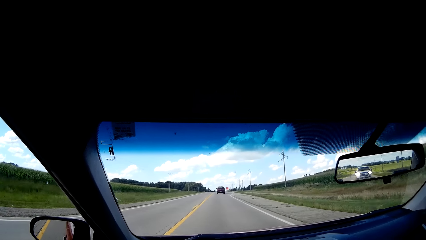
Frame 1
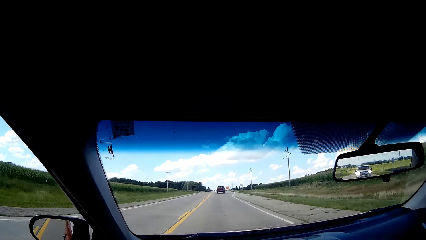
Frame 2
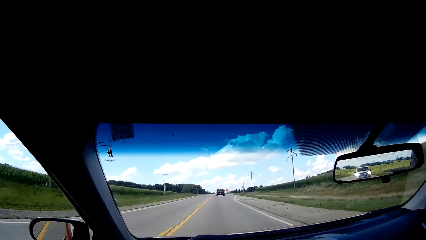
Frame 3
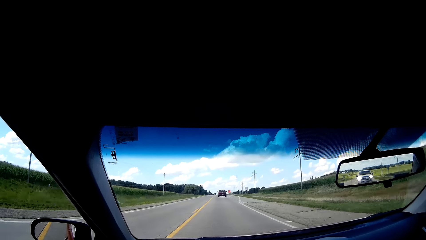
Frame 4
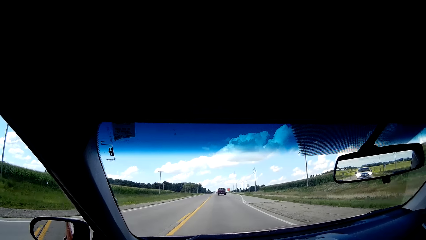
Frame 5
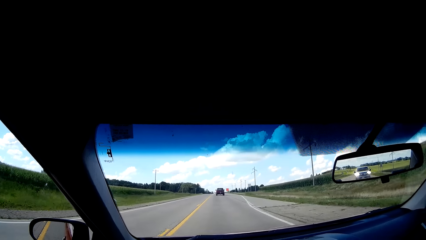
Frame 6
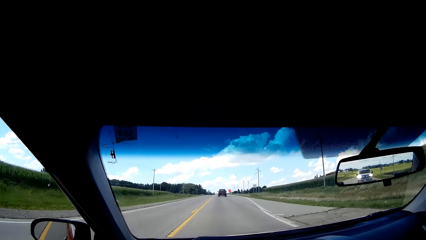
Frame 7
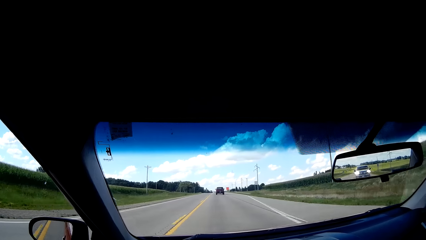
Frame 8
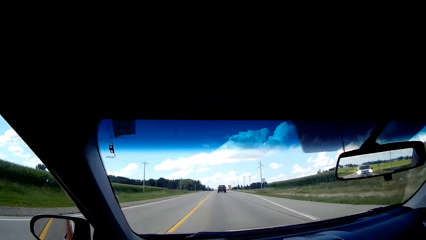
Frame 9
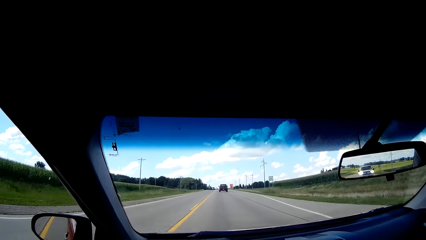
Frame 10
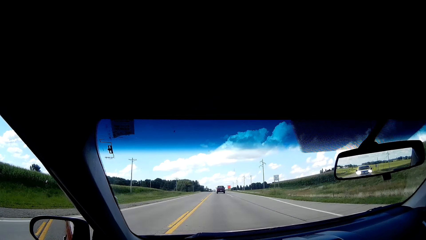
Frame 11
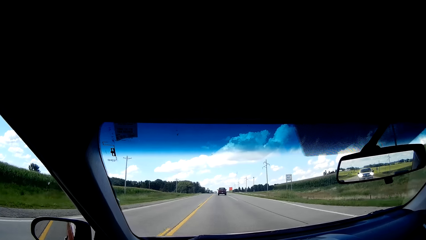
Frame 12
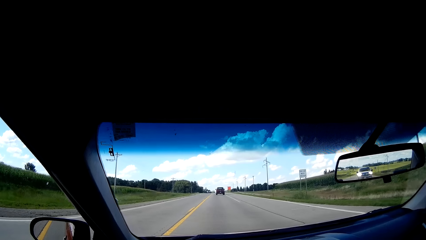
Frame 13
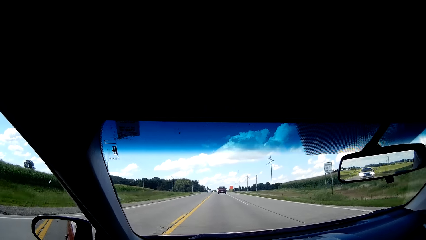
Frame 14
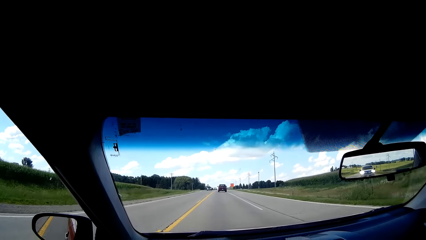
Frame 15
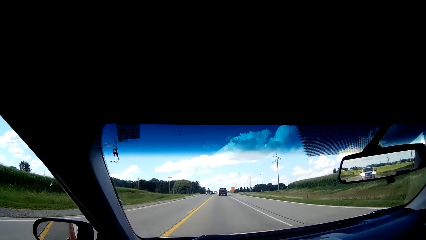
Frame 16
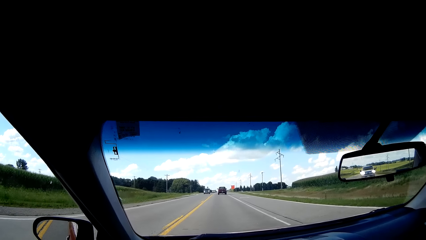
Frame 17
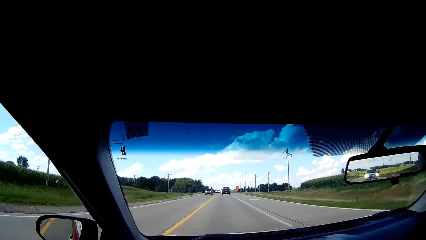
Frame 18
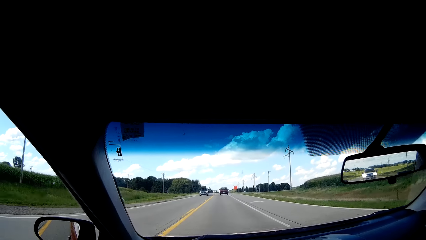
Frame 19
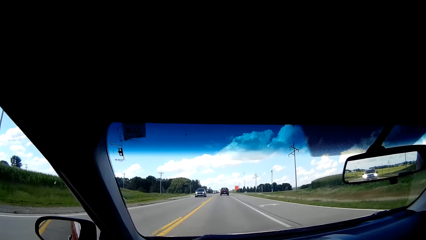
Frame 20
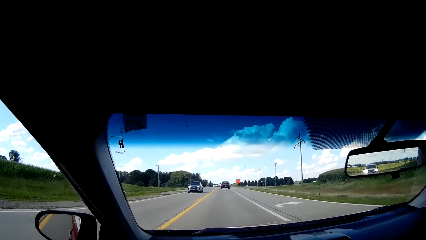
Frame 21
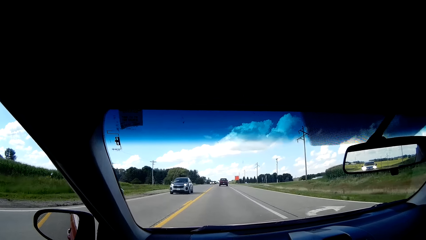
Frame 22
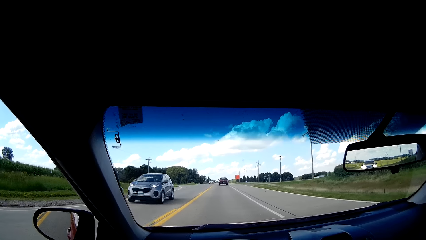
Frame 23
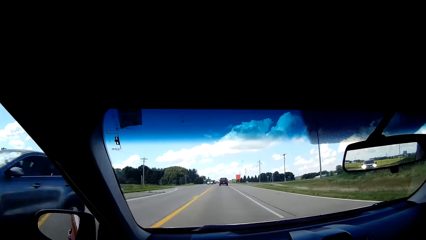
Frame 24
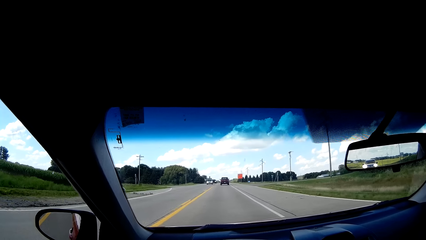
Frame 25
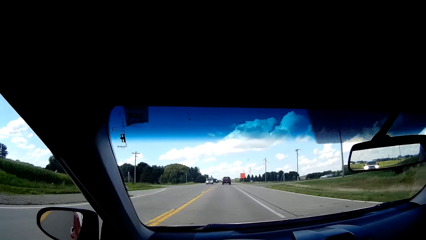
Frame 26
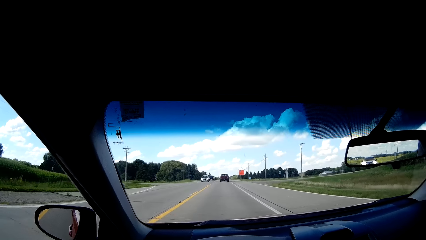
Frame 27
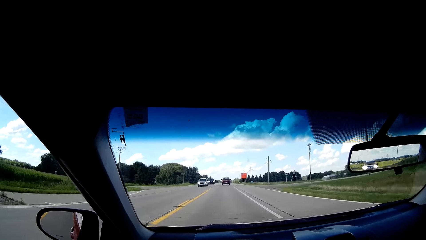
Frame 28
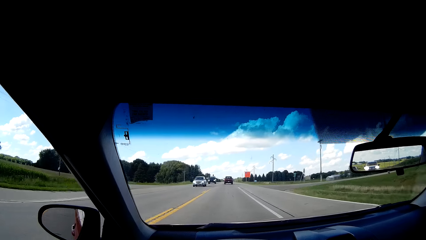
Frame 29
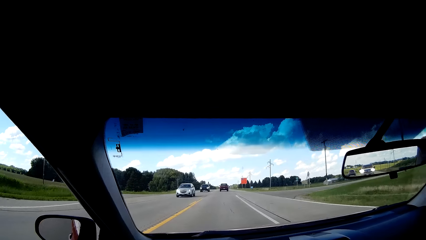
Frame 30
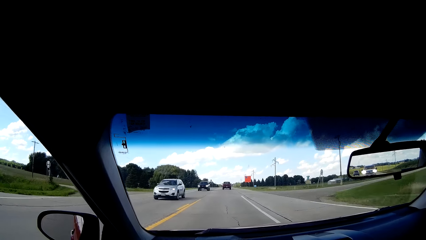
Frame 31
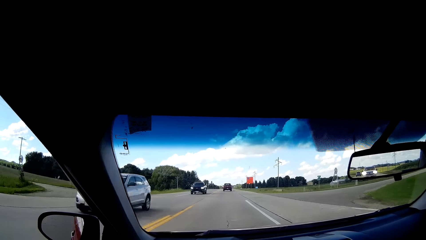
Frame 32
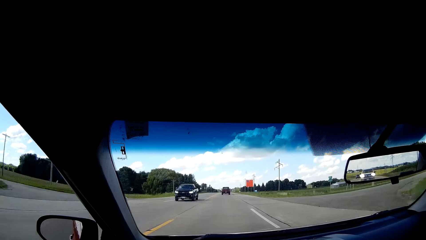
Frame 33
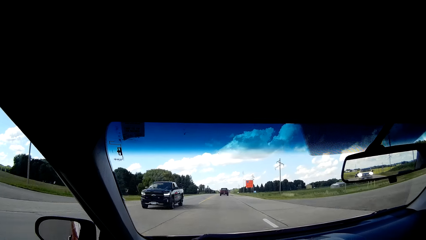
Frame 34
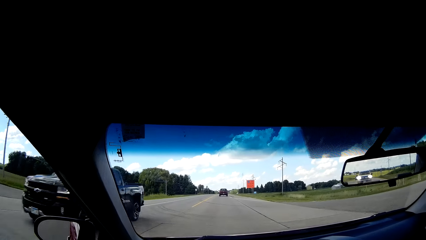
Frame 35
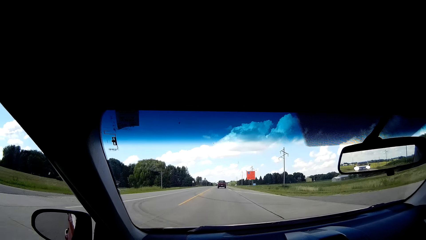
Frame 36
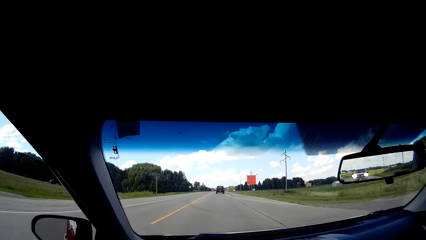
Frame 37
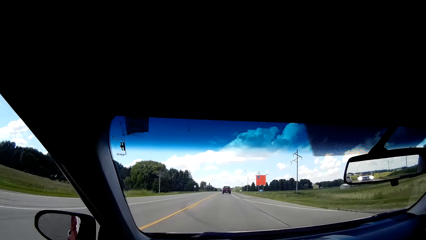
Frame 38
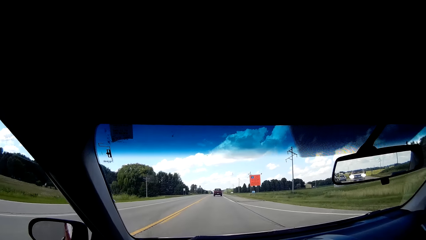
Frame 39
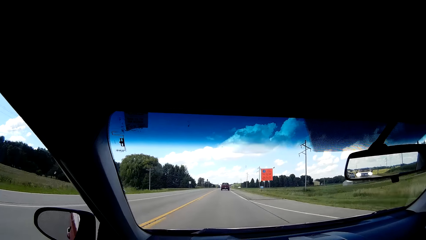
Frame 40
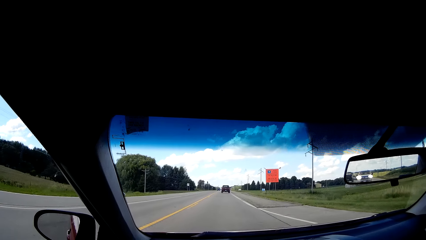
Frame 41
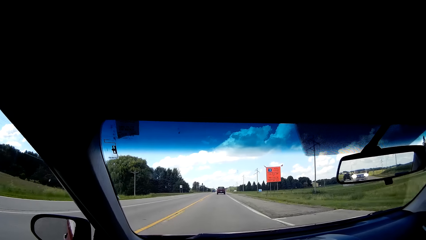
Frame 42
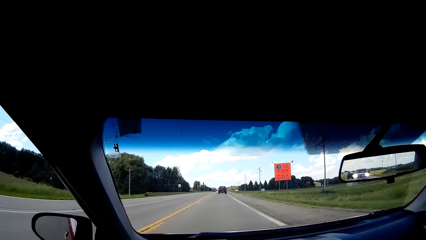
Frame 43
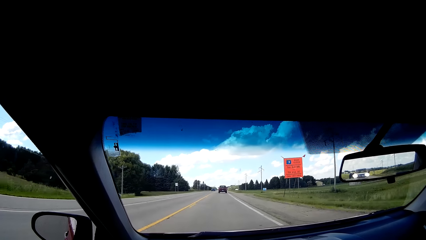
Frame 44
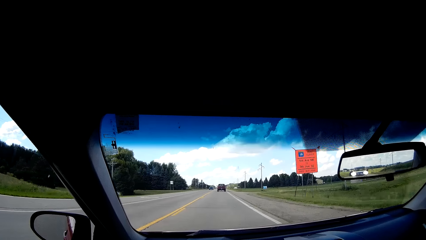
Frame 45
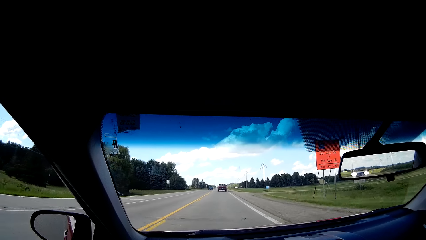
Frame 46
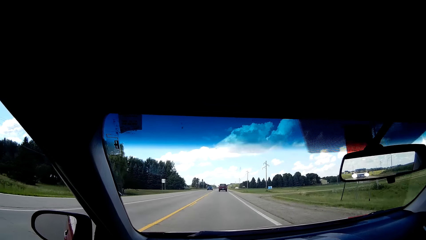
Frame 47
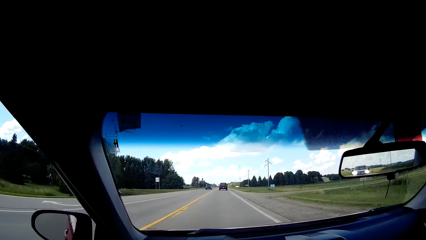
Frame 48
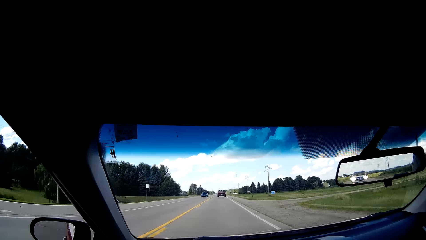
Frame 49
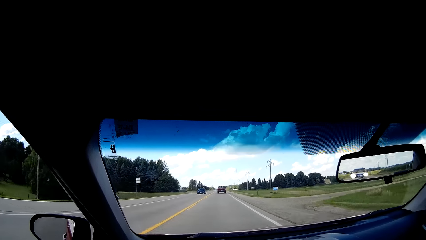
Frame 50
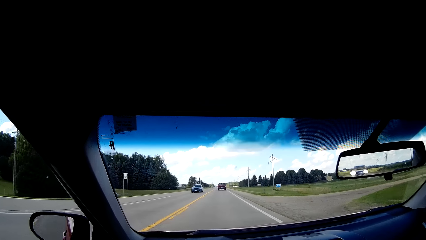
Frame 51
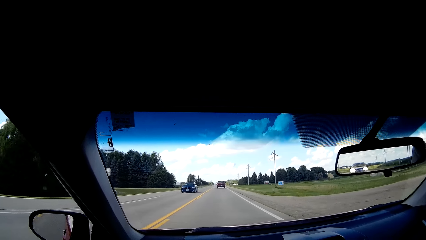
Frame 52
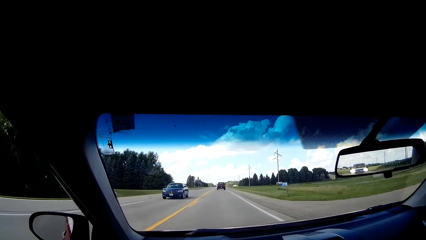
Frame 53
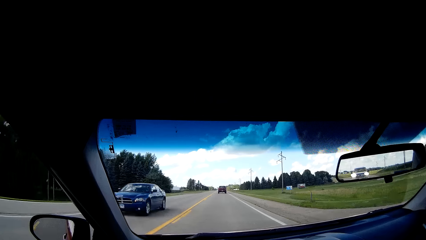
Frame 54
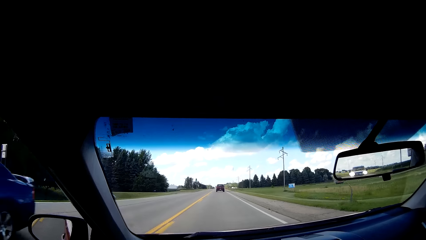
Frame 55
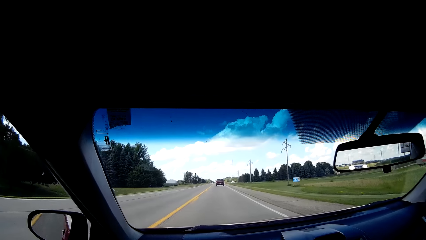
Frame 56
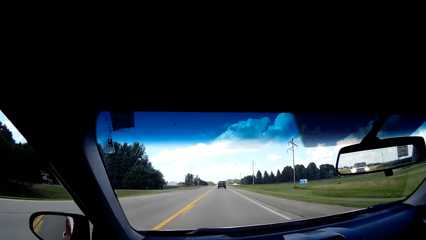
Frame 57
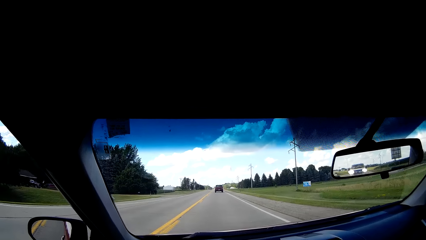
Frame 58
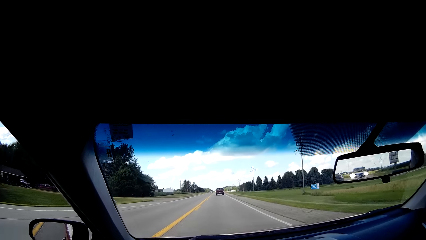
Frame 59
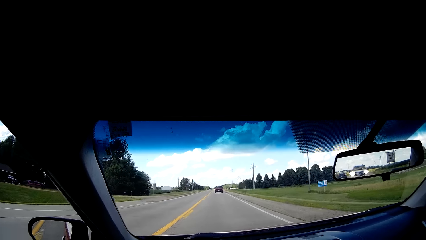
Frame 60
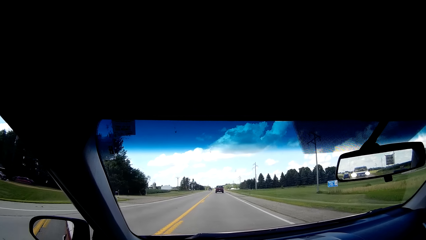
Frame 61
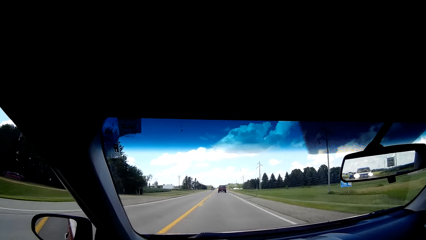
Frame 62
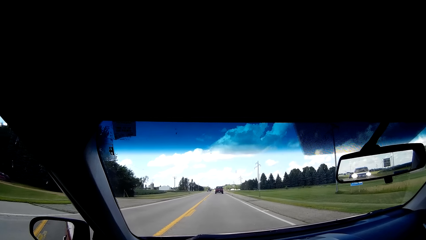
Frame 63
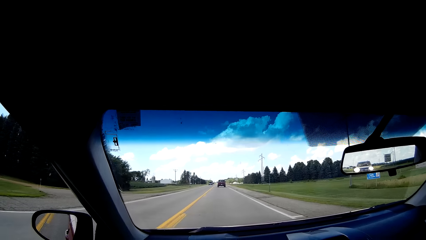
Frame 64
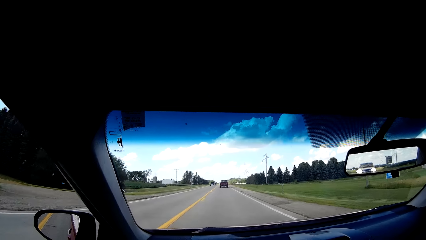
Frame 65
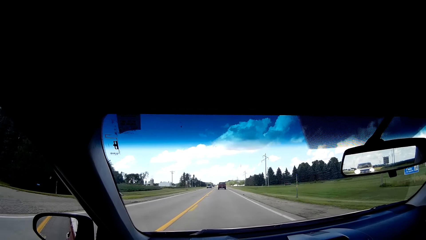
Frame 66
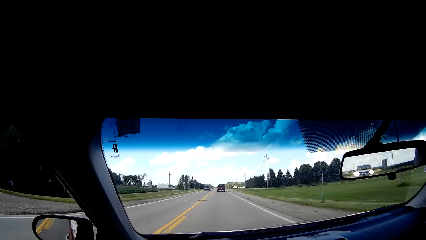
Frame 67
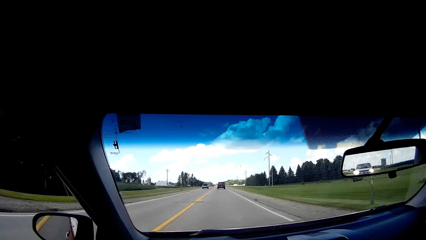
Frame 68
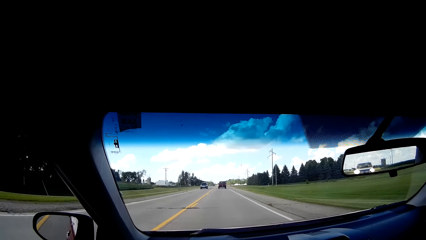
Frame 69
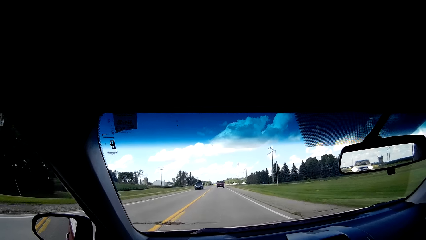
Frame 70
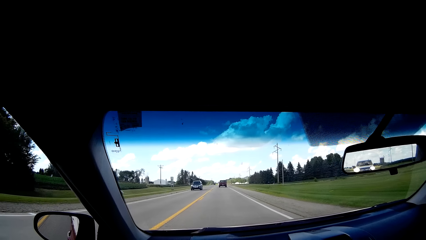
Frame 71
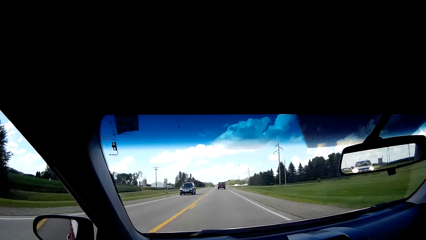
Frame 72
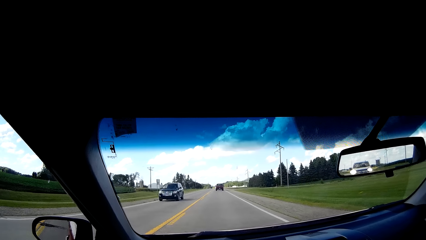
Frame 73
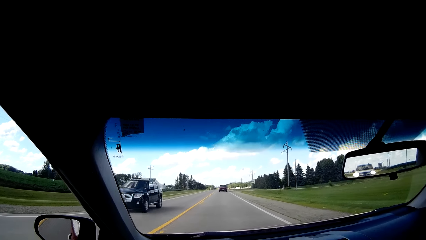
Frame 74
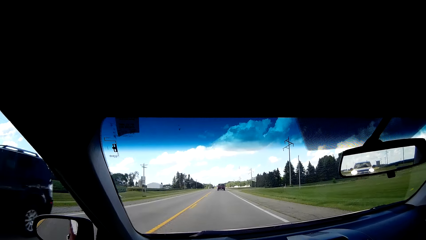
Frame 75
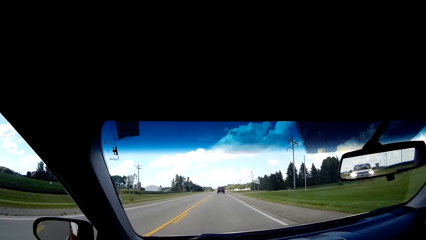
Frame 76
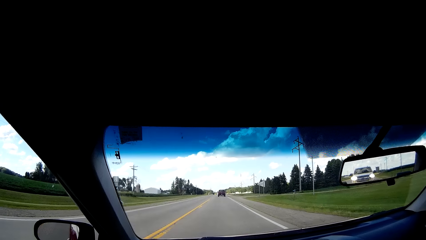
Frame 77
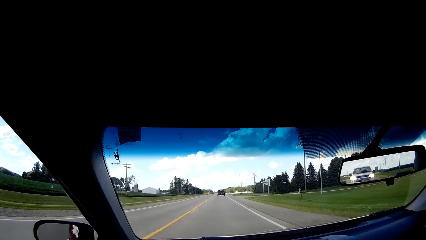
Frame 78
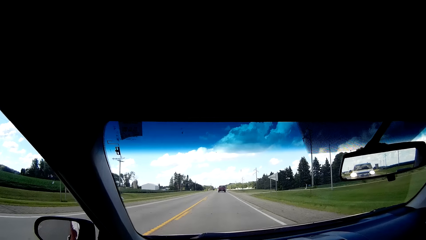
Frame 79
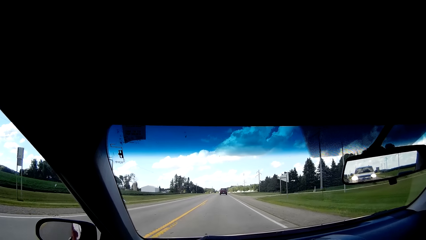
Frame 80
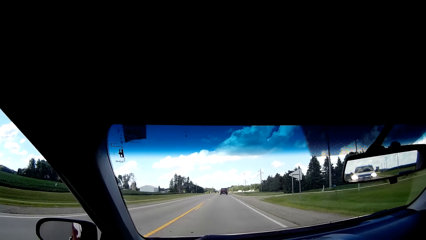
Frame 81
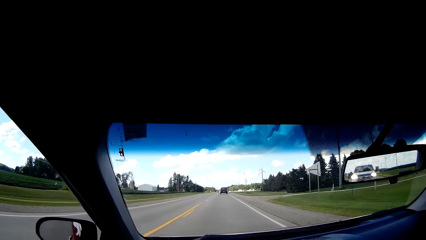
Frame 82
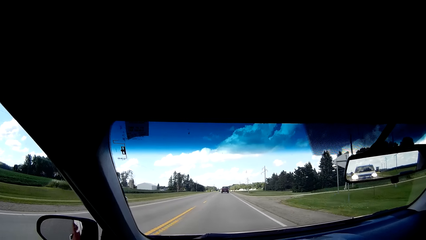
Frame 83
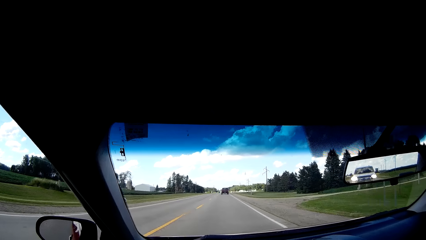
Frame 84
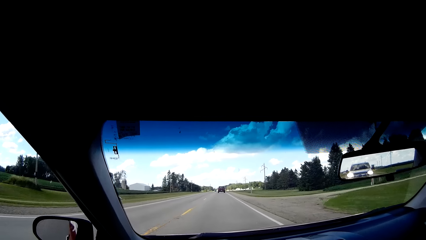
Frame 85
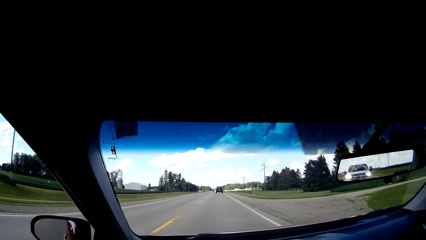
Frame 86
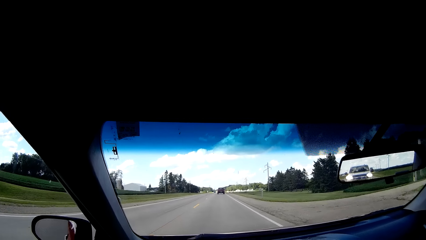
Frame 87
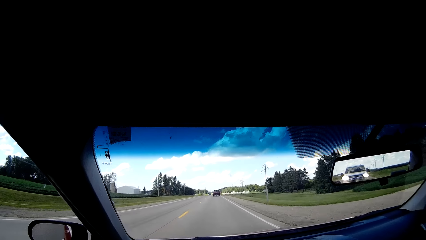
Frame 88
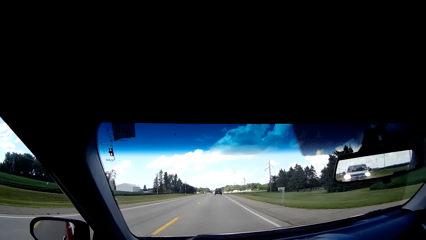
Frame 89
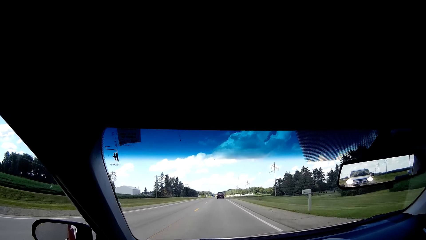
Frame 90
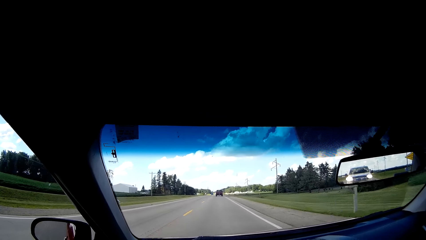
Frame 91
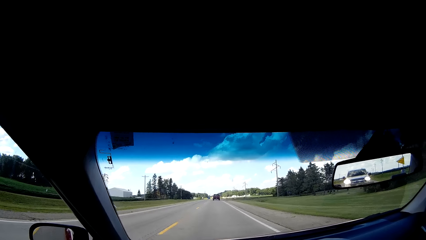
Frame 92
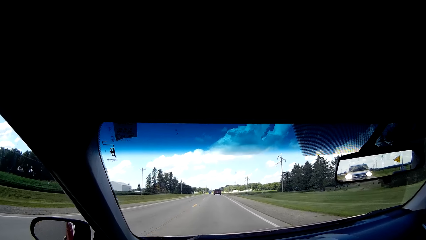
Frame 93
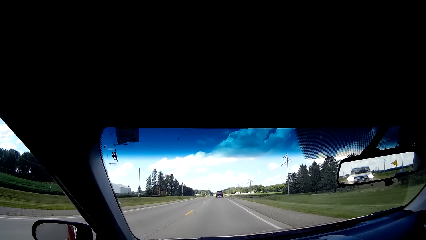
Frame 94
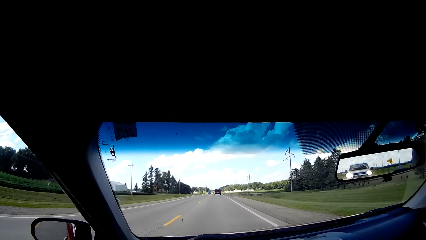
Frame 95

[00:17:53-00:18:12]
The camera wearer drives on the road. They look at the cars on the road. They look at the pickup on the road. They look at the advertisement post on the right. They look at the cars on the road. They drive on the road.
